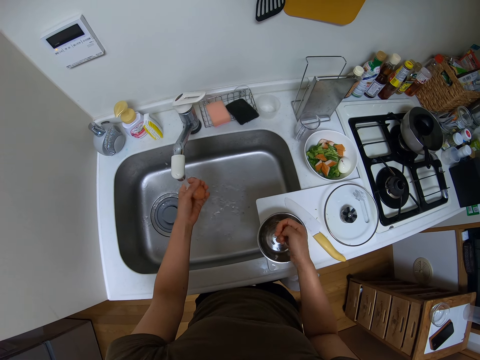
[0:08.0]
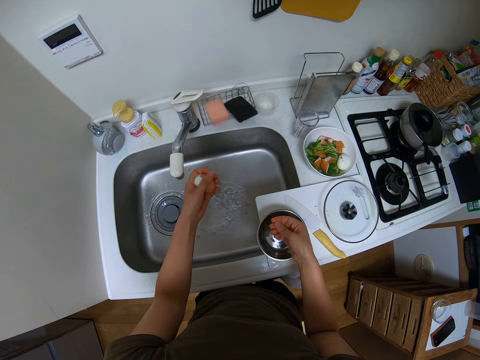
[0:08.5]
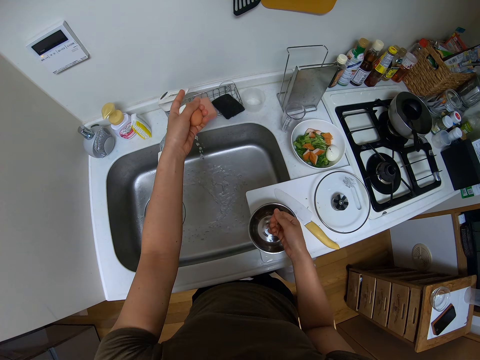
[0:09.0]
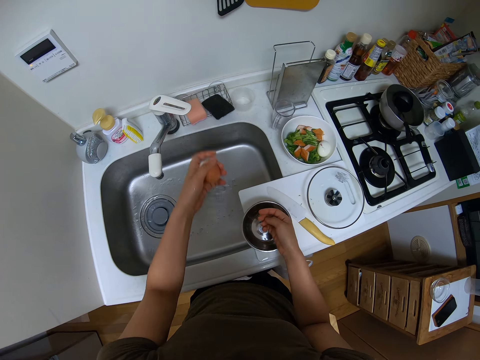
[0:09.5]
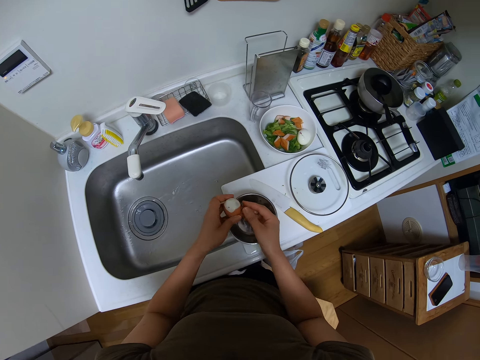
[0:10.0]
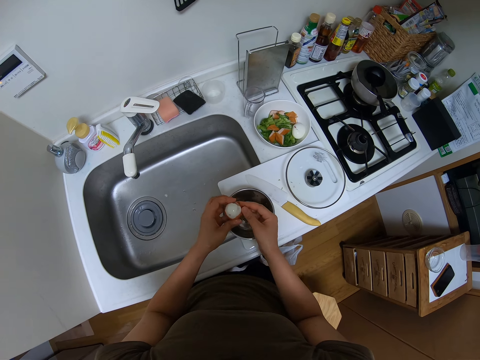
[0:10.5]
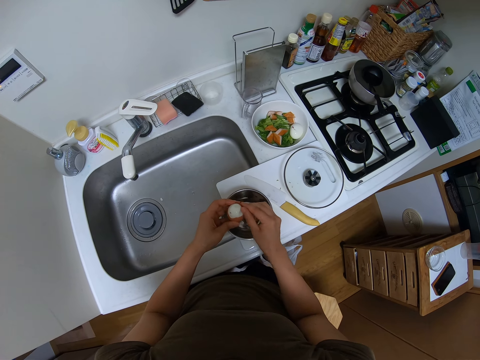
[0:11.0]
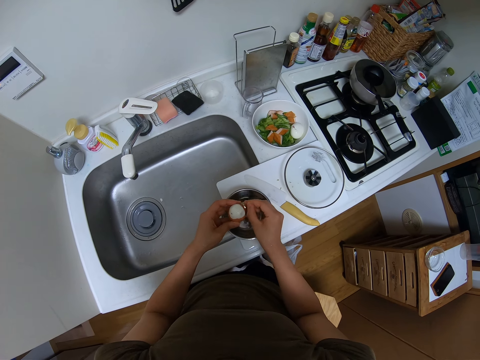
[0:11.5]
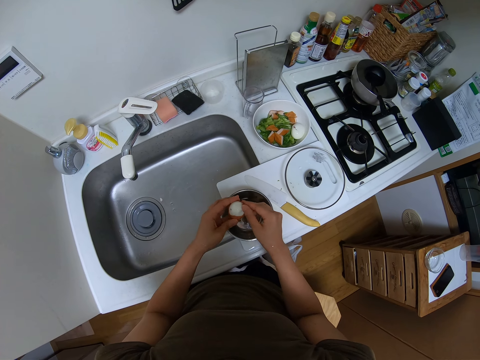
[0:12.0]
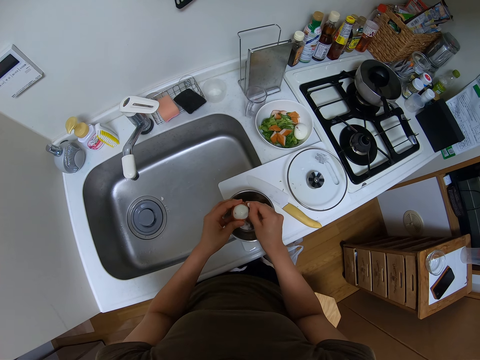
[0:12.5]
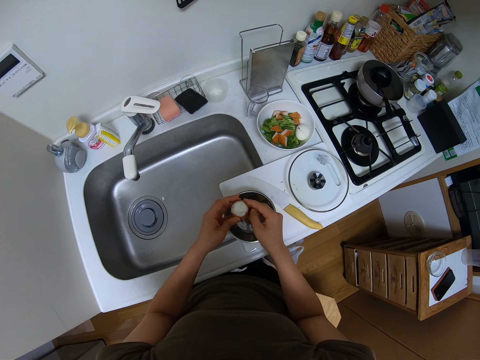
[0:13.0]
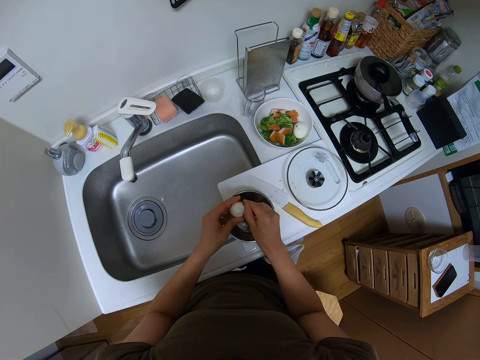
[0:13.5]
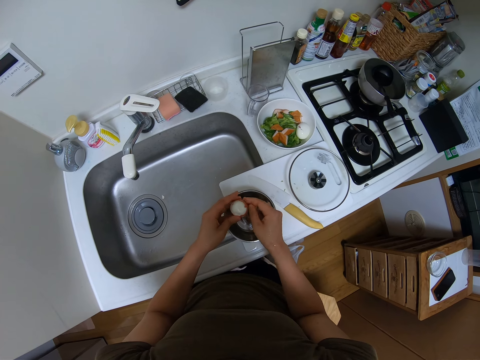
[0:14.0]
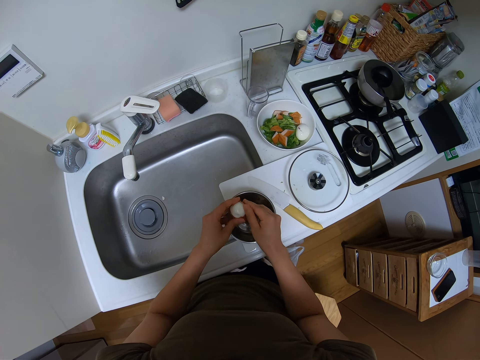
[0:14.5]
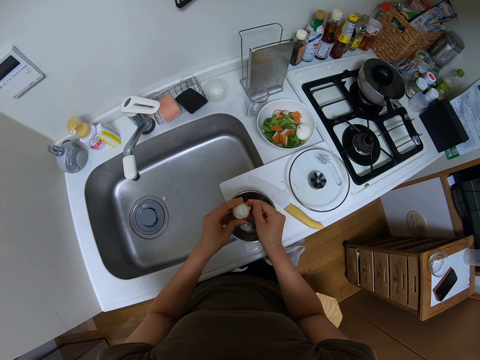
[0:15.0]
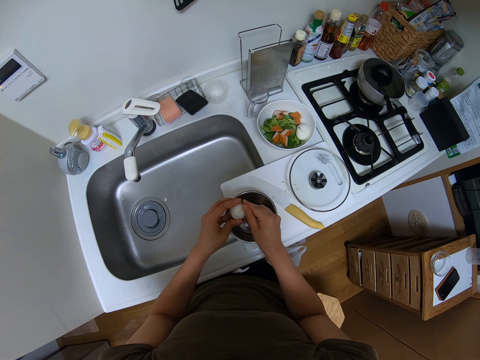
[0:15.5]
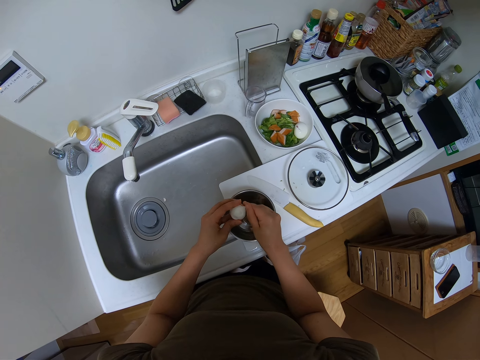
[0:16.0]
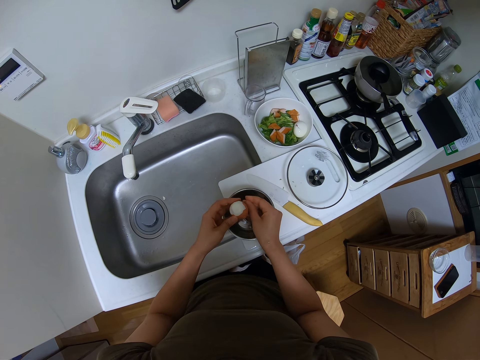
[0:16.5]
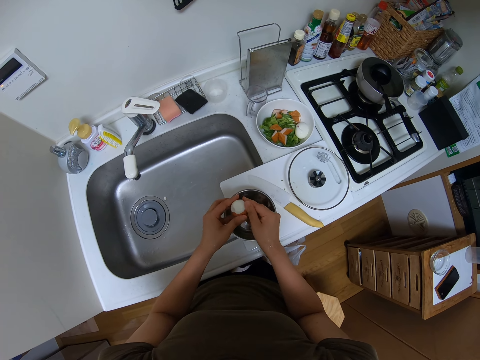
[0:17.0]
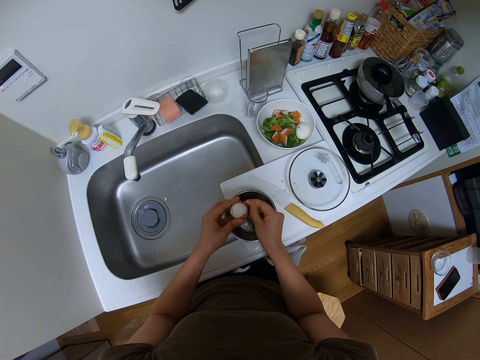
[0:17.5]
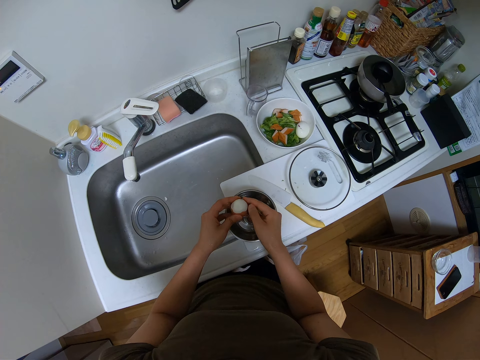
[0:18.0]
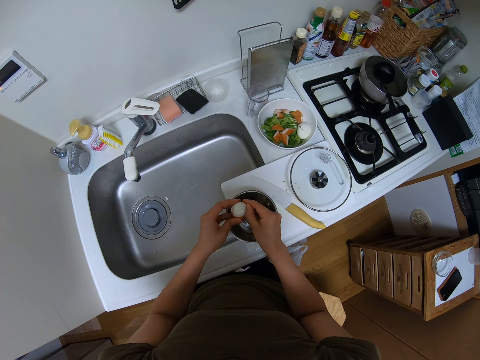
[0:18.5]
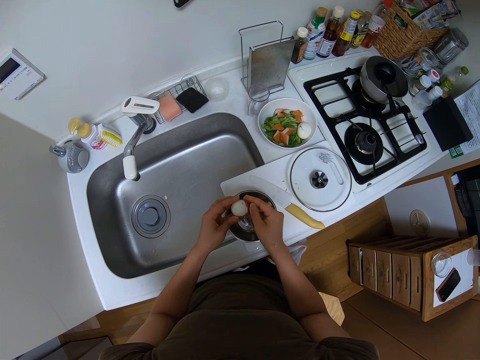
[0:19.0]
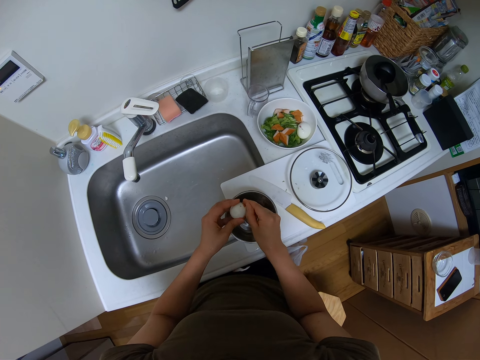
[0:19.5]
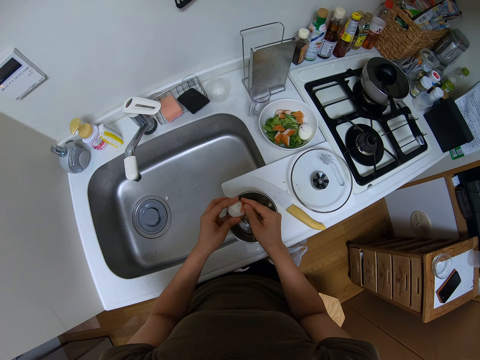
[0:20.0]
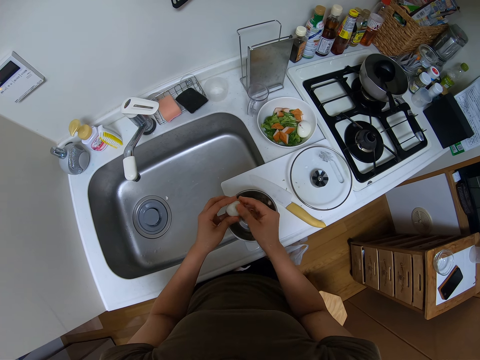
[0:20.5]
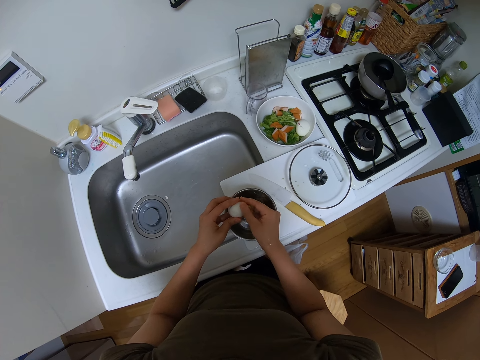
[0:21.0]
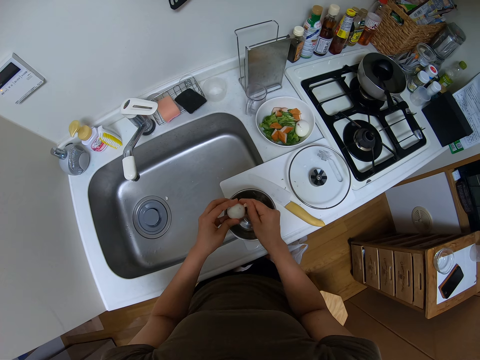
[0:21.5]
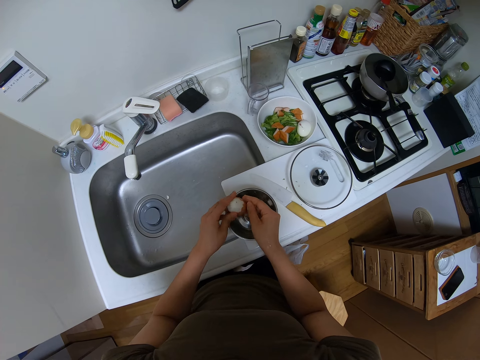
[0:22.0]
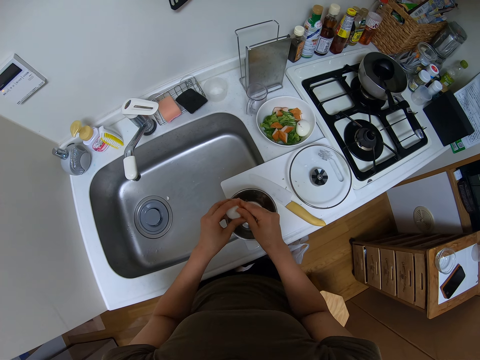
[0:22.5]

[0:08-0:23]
The camera wearer holds a boiled egg. They turn off the faucet. They peel the egg shell.

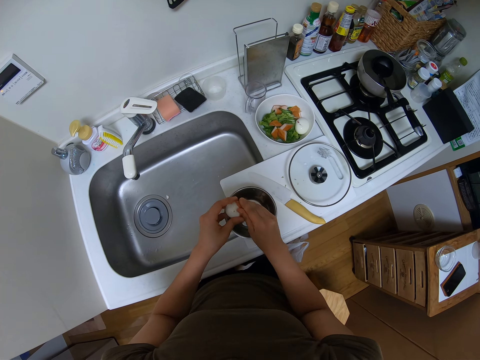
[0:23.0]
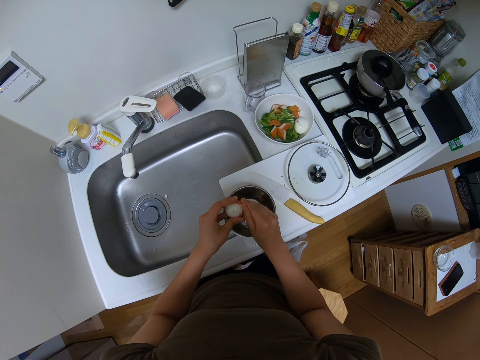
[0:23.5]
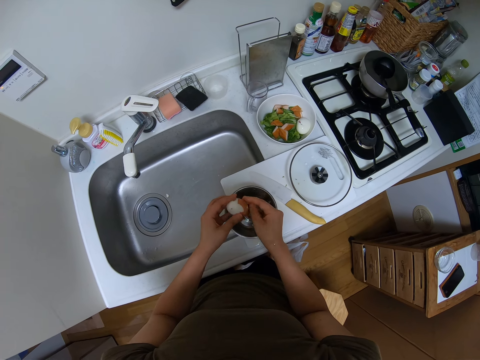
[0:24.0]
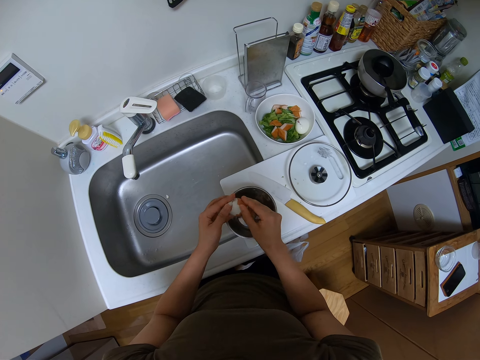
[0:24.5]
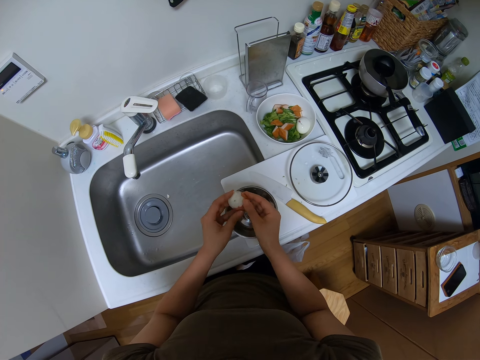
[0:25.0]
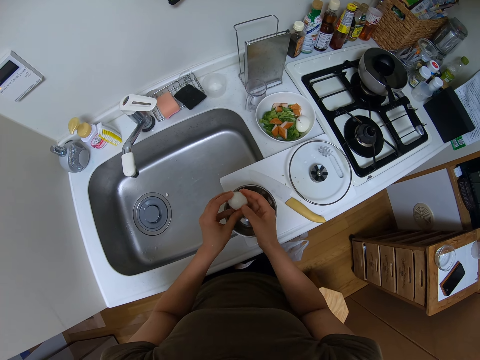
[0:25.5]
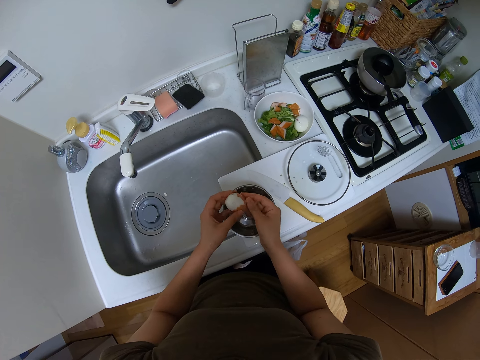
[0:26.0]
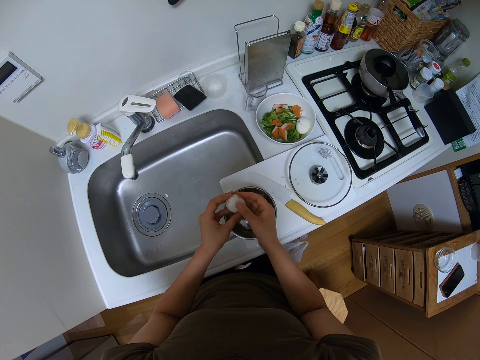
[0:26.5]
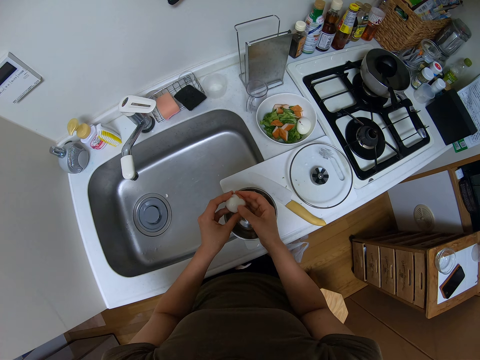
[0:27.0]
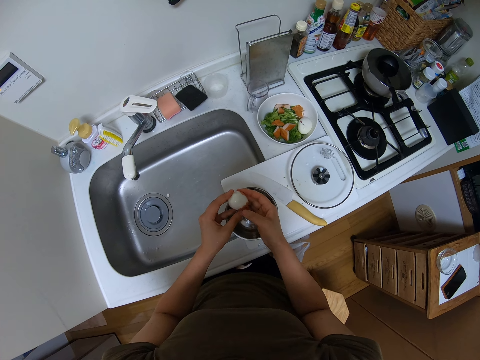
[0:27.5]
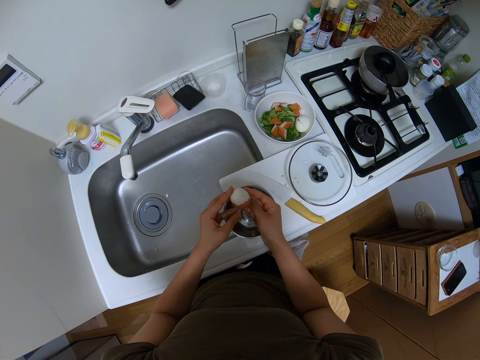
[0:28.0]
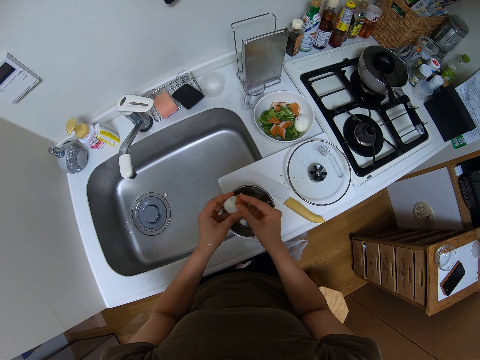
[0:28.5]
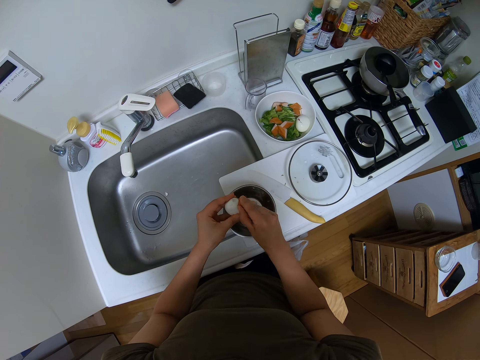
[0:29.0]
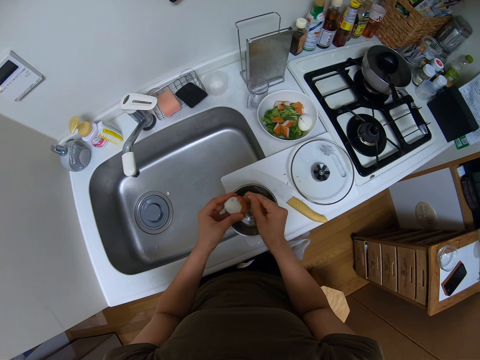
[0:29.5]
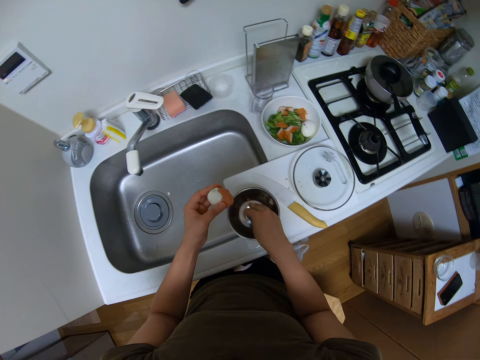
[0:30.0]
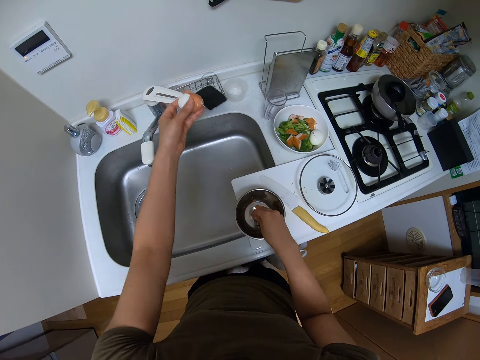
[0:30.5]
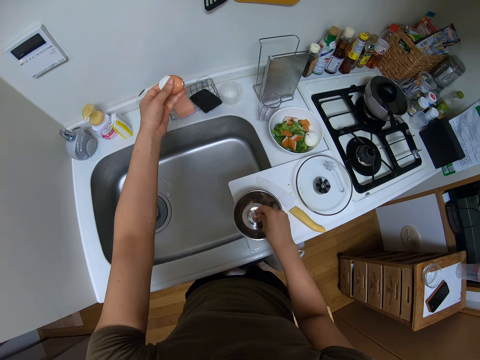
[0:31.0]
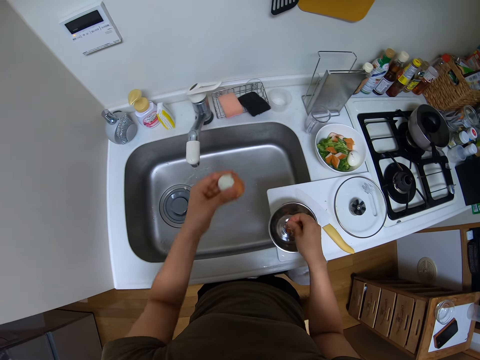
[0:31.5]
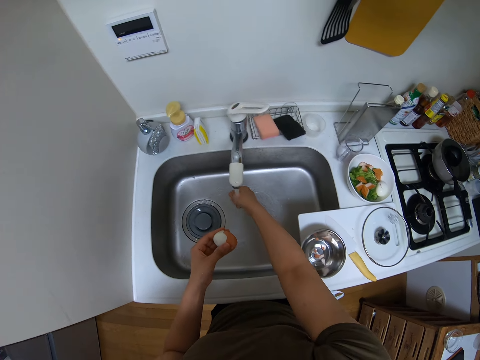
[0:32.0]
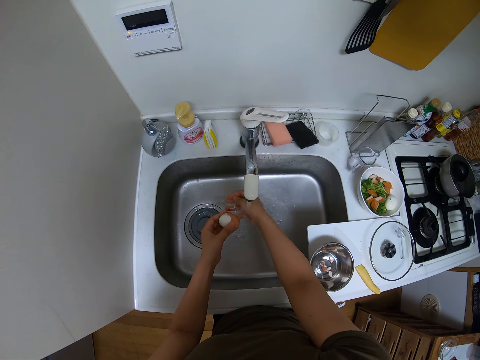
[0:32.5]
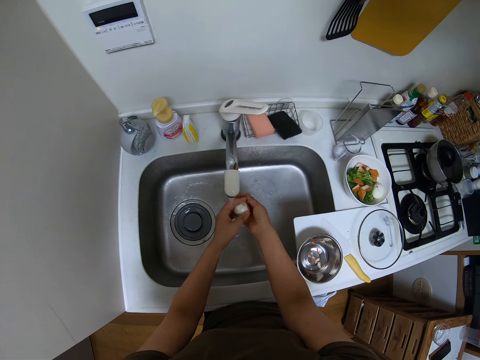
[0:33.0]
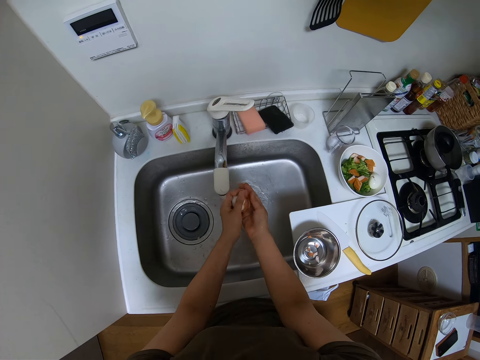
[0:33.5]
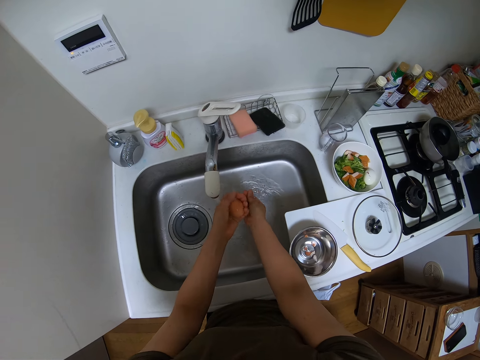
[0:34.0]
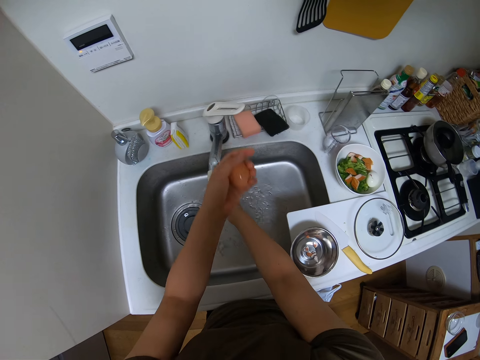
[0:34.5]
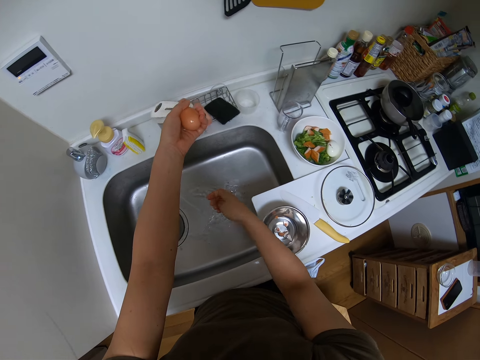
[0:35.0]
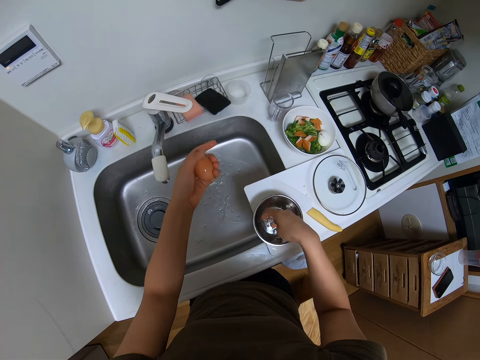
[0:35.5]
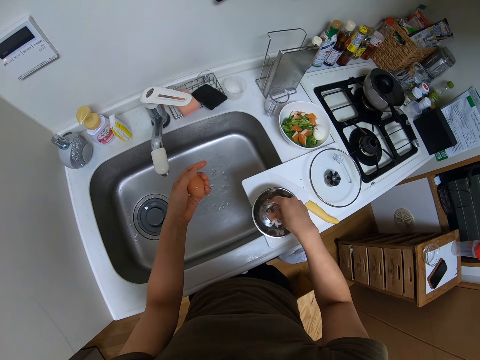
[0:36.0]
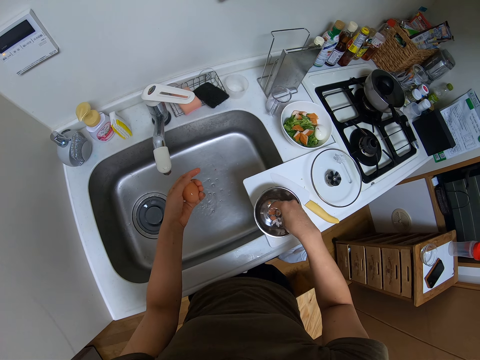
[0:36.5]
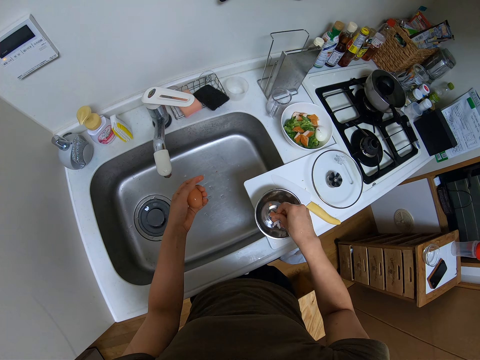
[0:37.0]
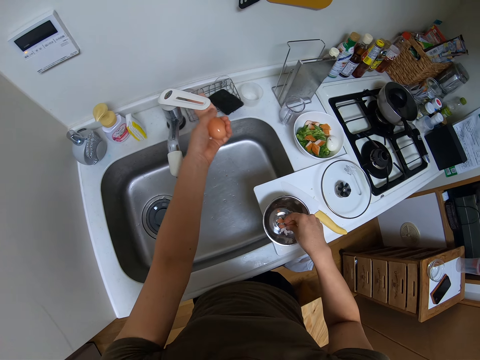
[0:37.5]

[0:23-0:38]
The camera wearer turns on the faucet. They wash the boiled egg. They hold the boiled egg. They turn off the faucet. They remove egg shells off the right hand. They put the shells in the tin.
